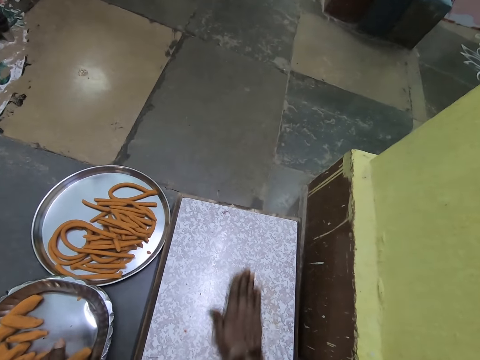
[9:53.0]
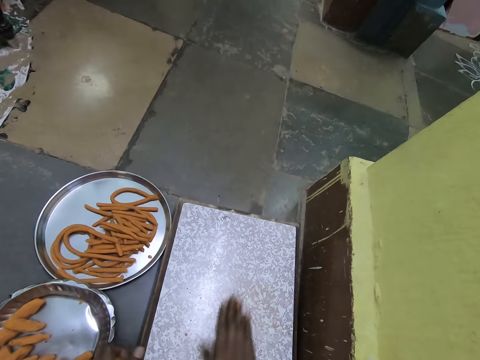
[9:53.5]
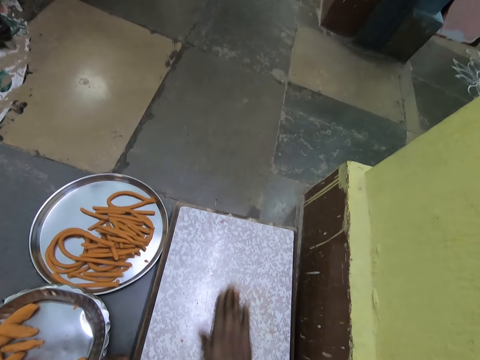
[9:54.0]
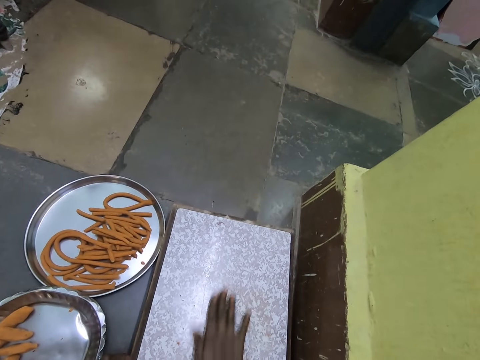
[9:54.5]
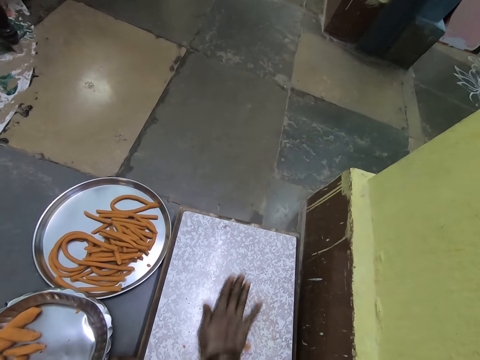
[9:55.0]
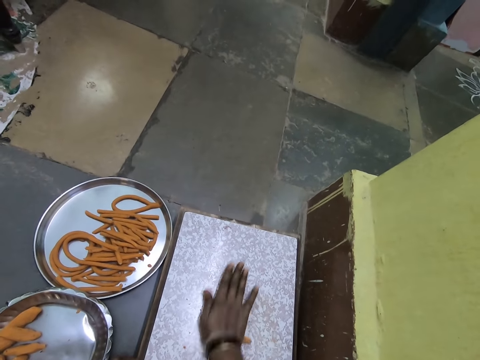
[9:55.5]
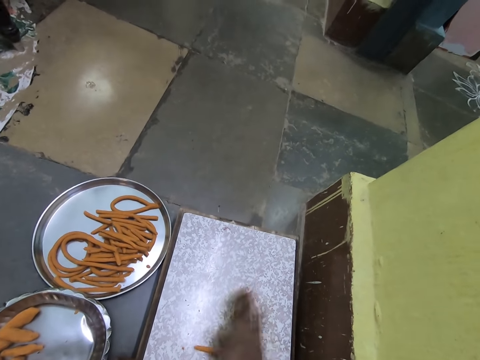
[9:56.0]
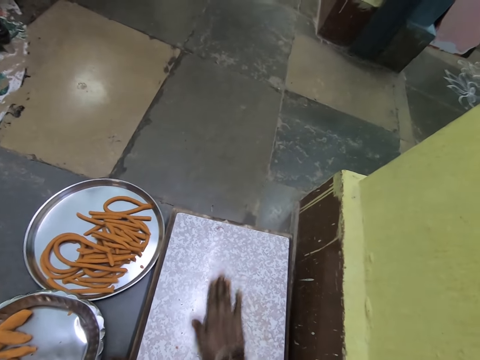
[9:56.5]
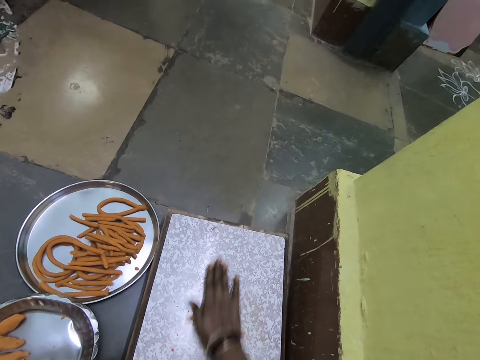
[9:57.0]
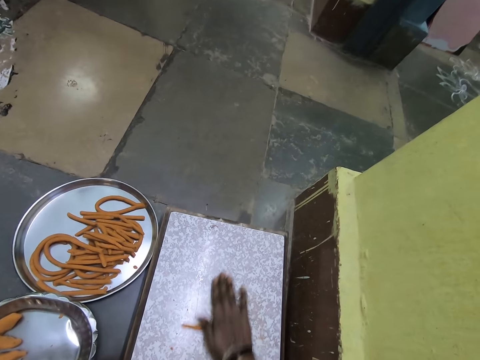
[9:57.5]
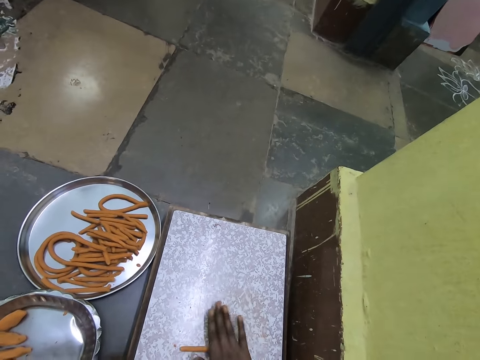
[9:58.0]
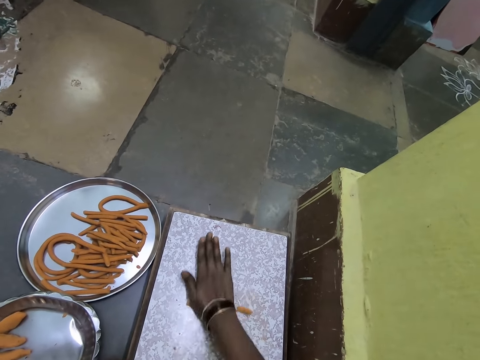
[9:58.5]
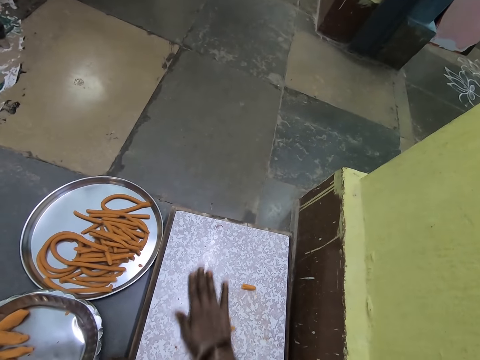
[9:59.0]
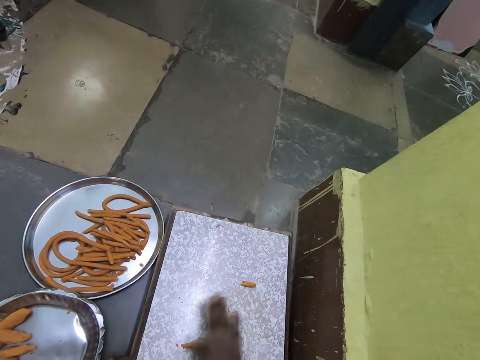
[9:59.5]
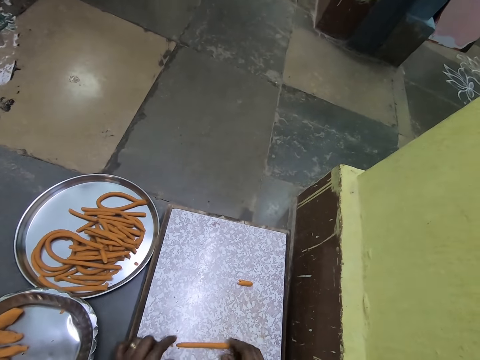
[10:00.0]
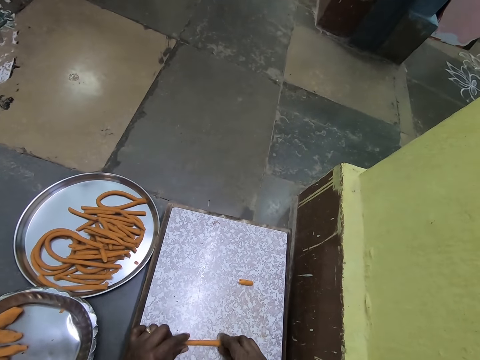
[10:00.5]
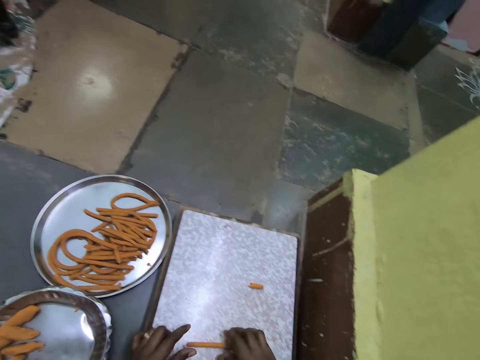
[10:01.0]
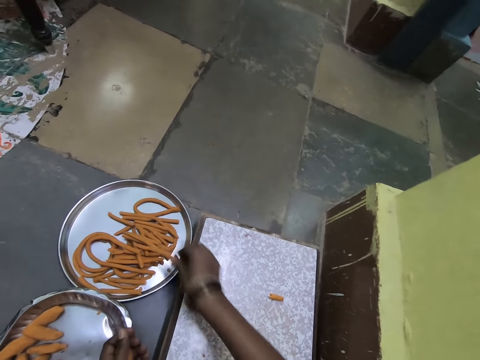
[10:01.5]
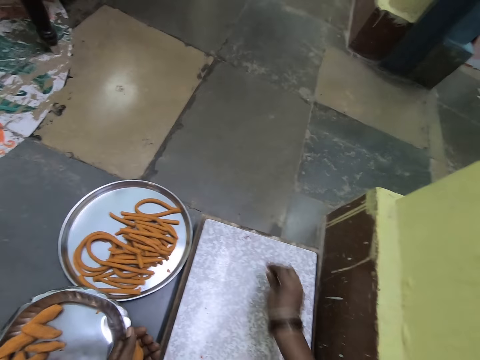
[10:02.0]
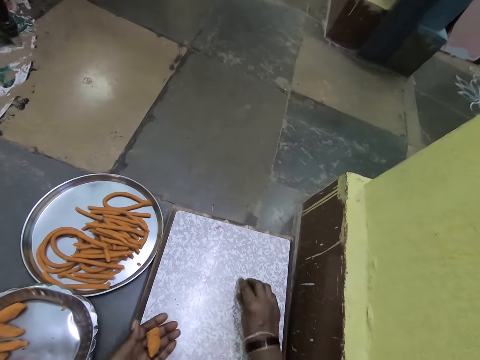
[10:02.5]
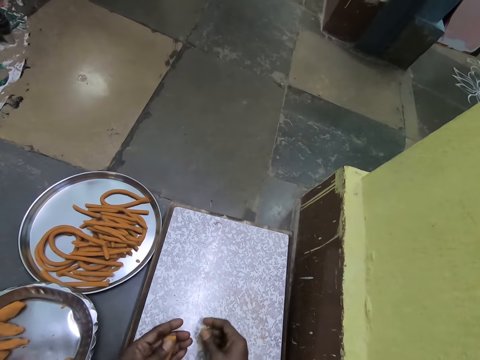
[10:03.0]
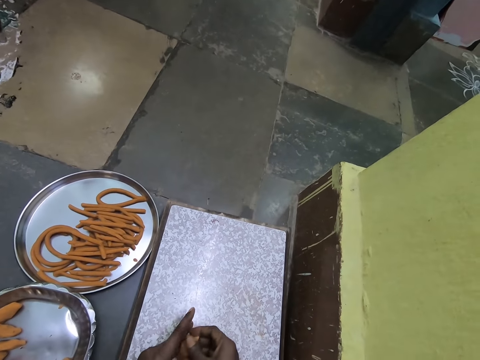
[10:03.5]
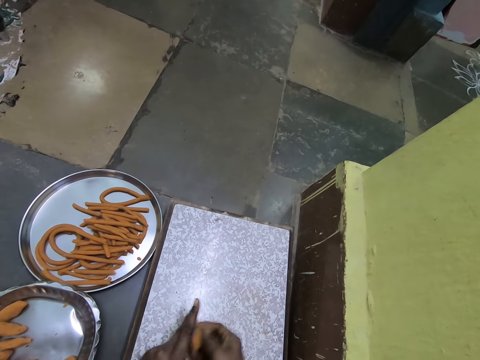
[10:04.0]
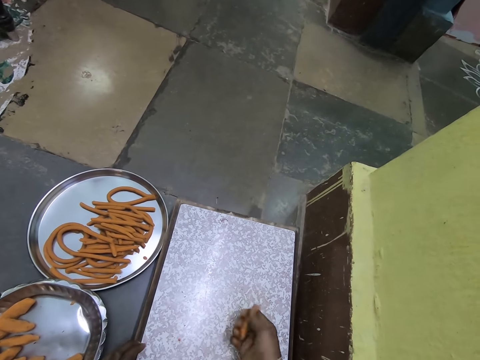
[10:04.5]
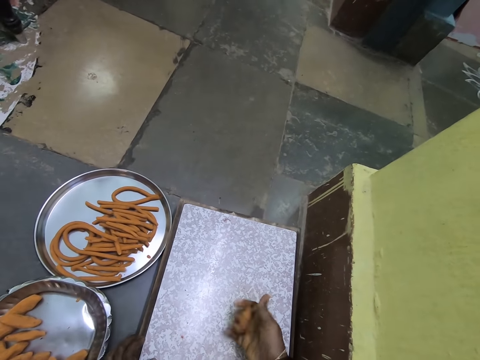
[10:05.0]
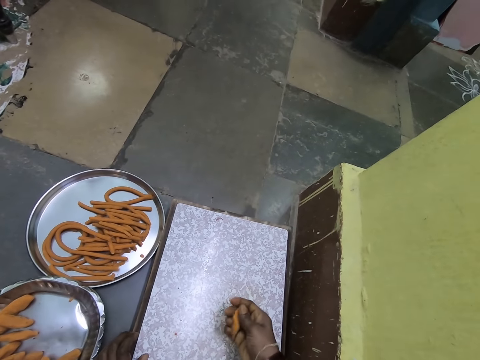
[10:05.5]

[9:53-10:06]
The camera wearer rolls the dough on the board with the hand. They remove the hand from the dough. They roll the dough on the board with the hand. They pick the dough from the board. They hold something with both hands. They put the dough inside the tray. They pick the dough. They hold the dough on the hands. They switch something to the other hand. They press the dough on the hand.

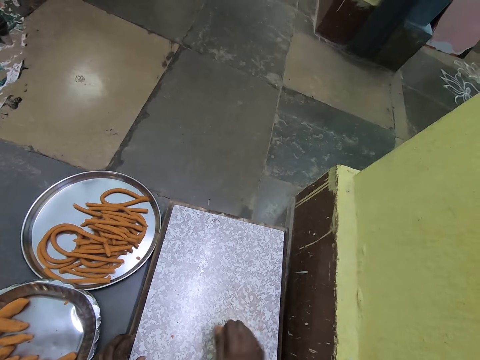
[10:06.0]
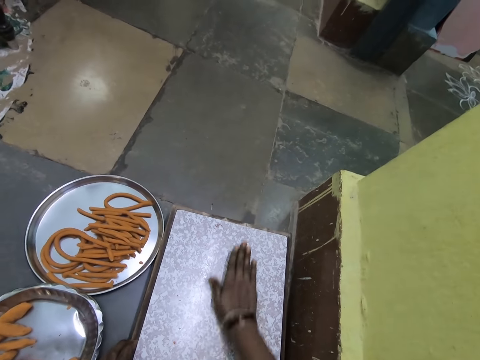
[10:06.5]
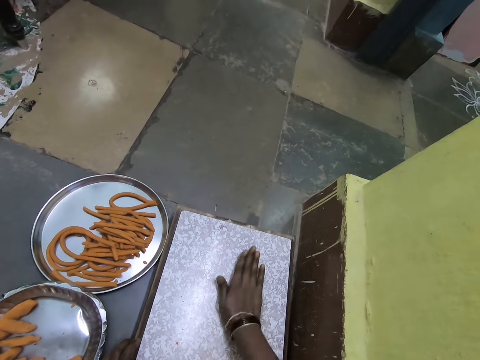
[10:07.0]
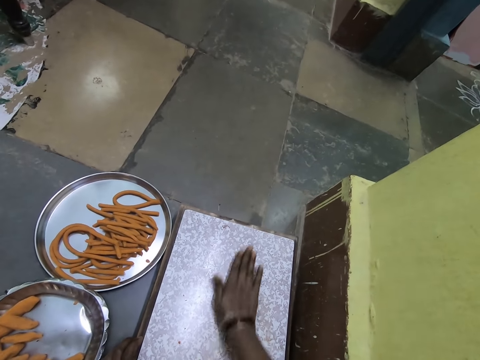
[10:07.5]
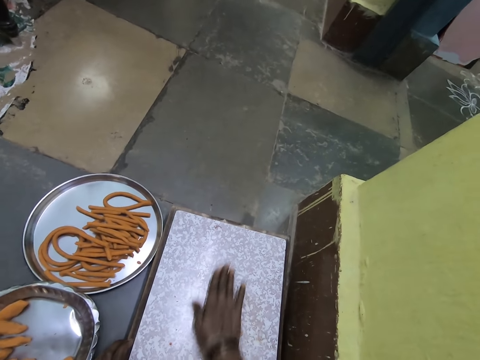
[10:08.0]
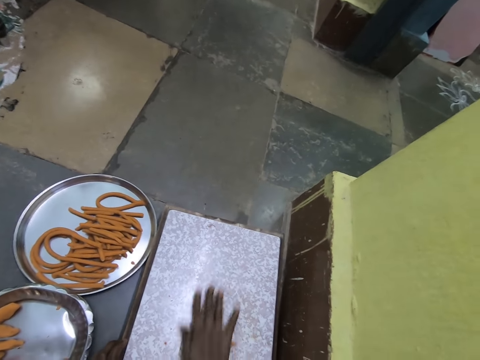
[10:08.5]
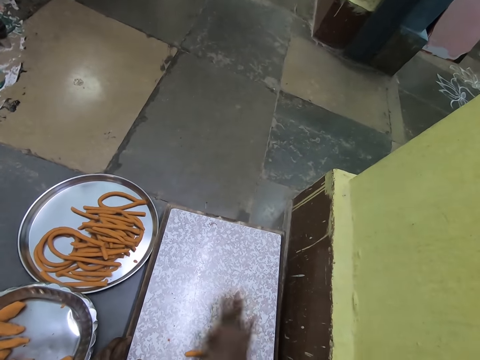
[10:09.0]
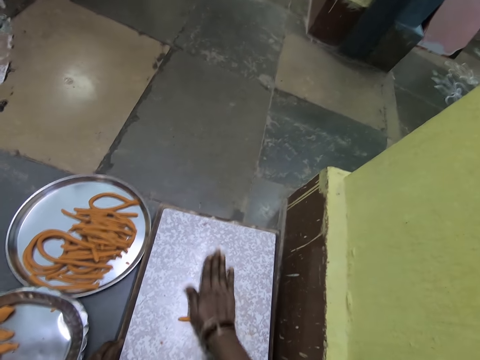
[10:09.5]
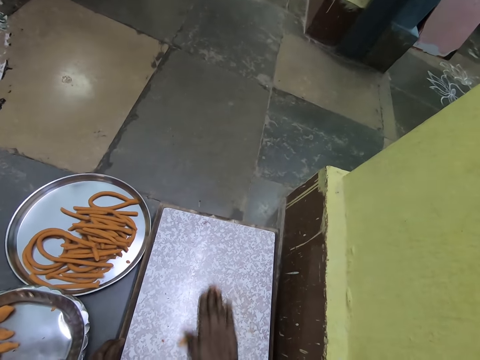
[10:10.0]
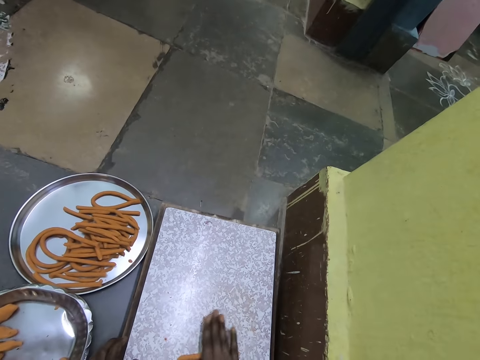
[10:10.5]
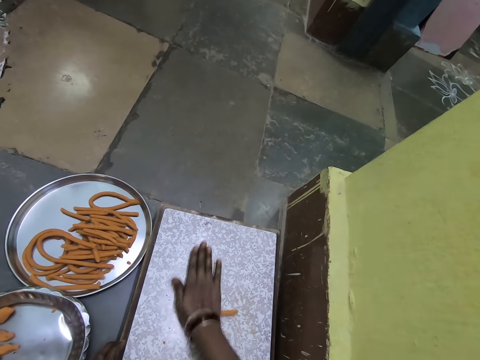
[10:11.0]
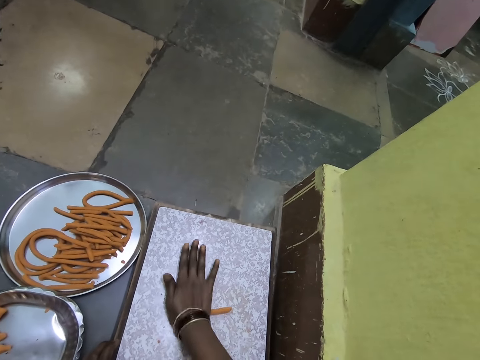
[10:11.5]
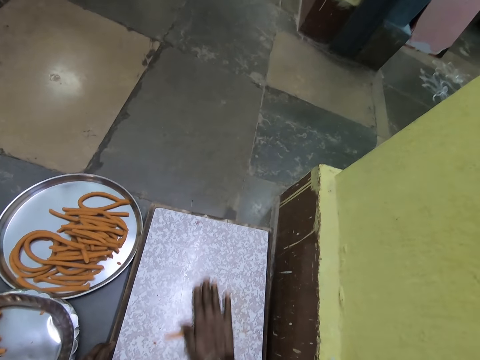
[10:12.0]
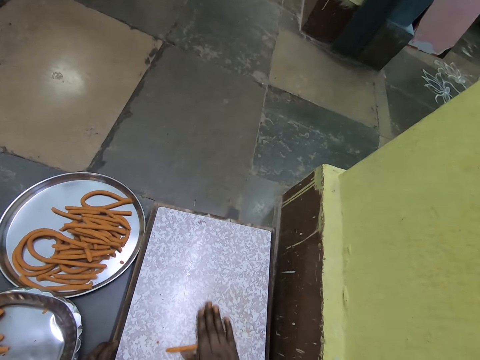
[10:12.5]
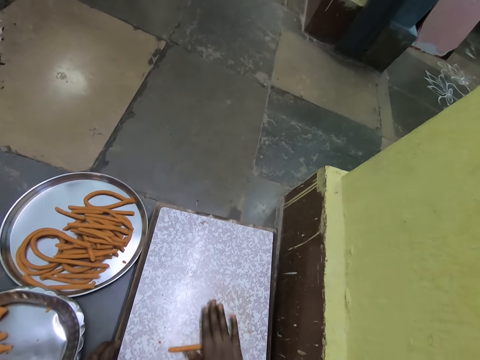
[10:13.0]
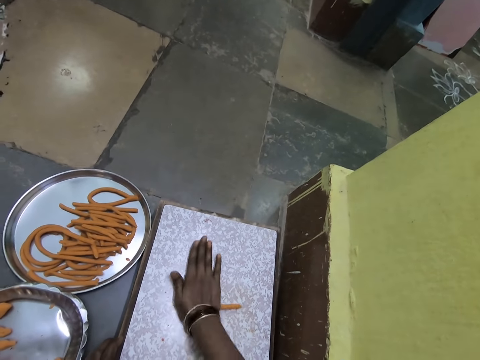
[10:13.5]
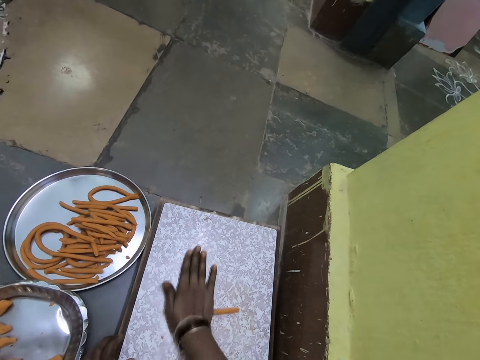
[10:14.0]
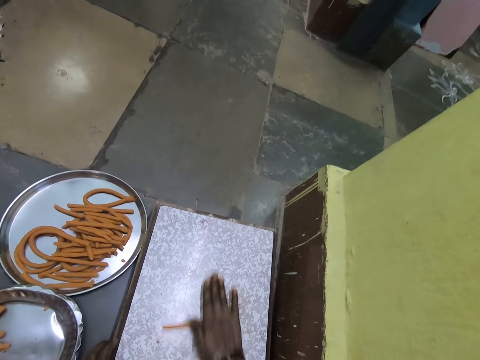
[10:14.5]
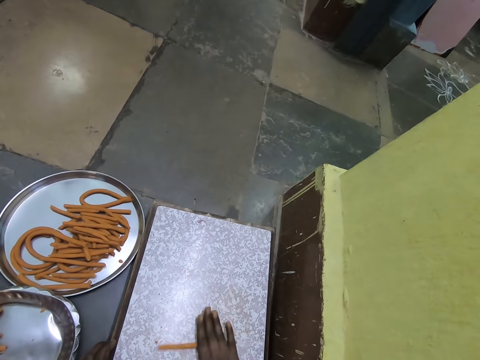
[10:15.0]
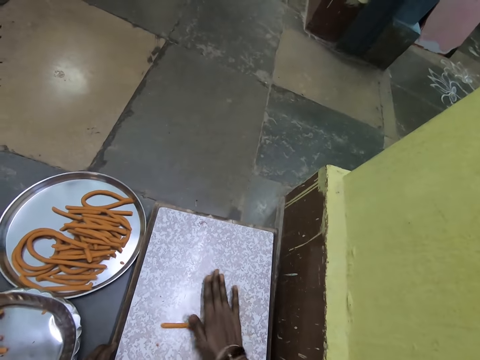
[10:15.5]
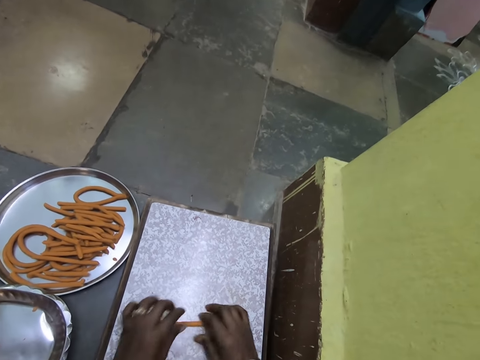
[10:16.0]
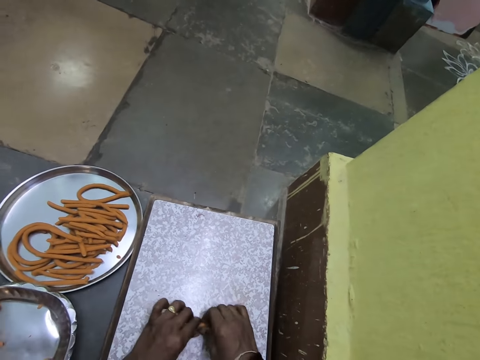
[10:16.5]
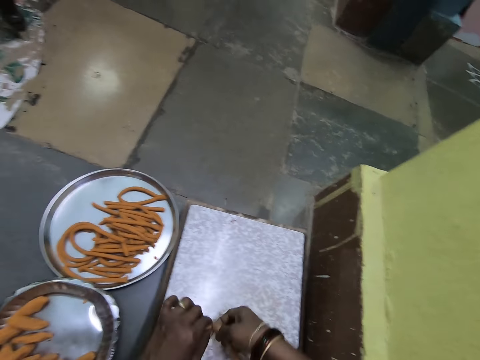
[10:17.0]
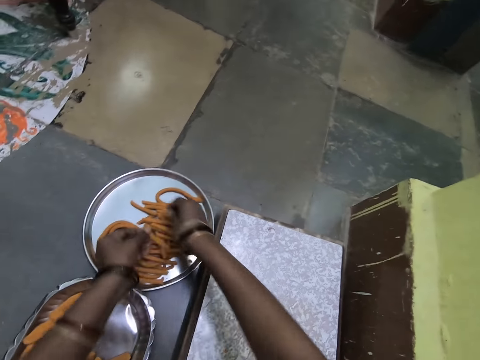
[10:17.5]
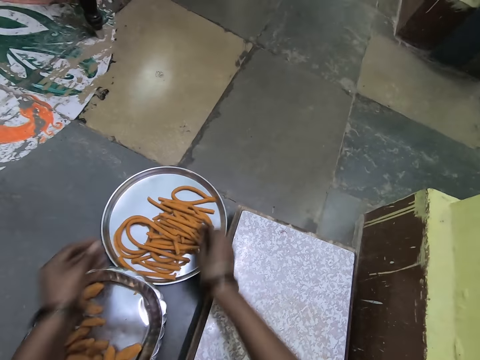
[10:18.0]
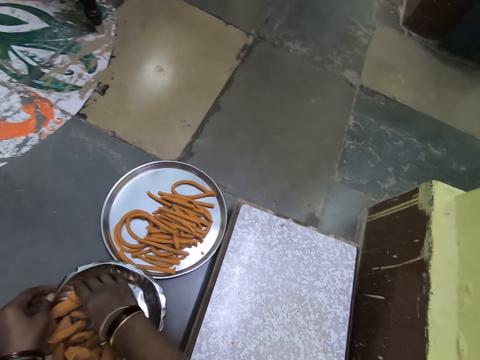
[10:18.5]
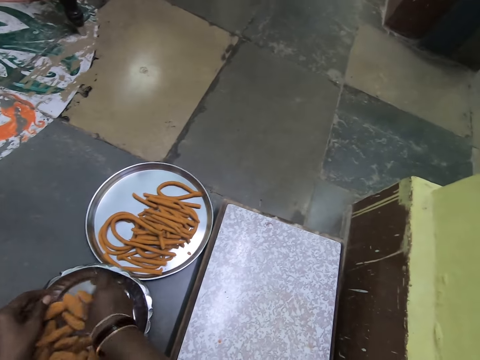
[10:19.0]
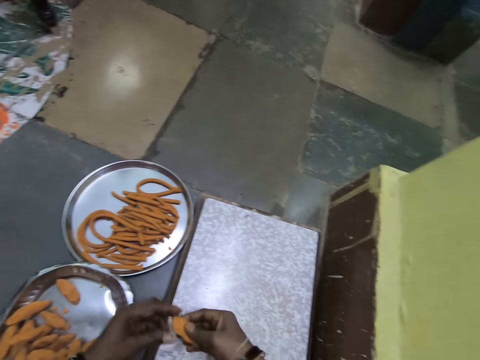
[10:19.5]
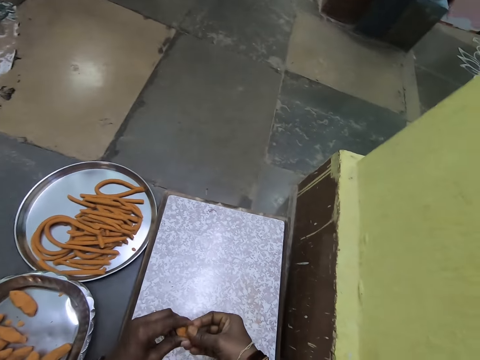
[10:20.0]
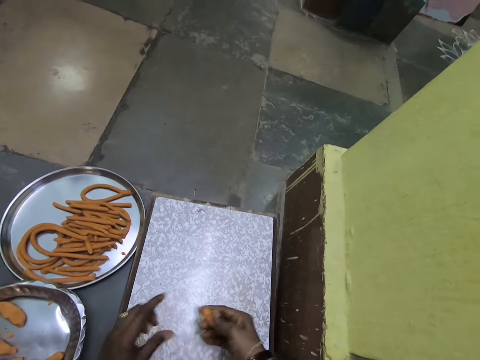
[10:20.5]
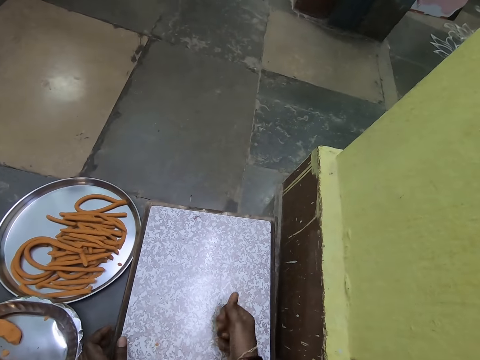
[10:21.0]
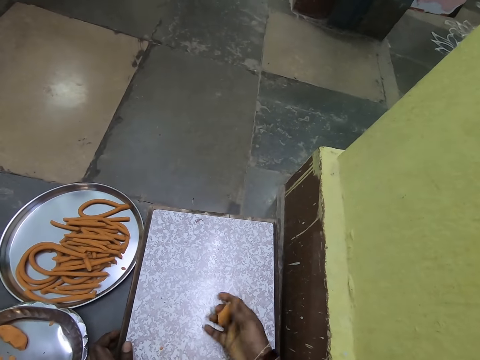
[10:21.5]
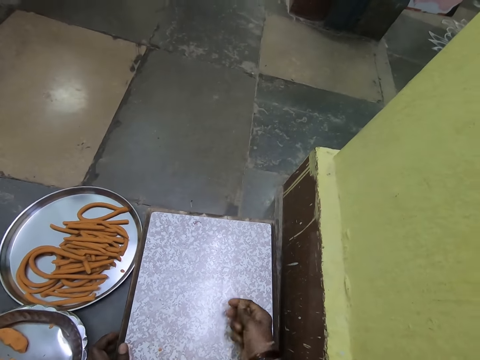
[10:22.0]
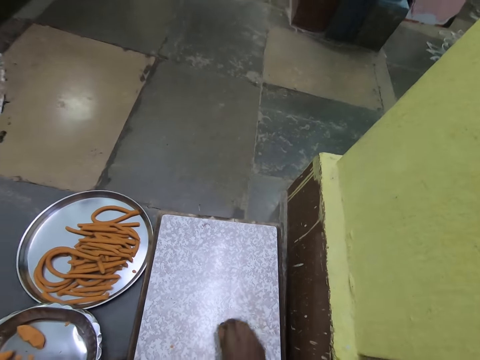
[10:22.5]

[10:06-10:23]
The camera wearer rolls the dough on the board with the hand. They remove the hand from the dough. They roll the dough on the board with the hand. They remove the hand from the dough. They pick the dough. They cut something into two pieces. They put the dough inside the tray. They pick the dough. They cut something into two pieces. They hold the dough on the hands and press the dough on the hand.
